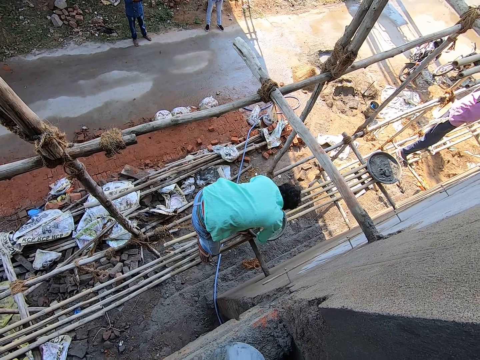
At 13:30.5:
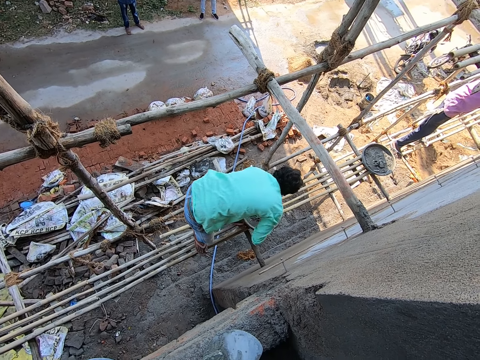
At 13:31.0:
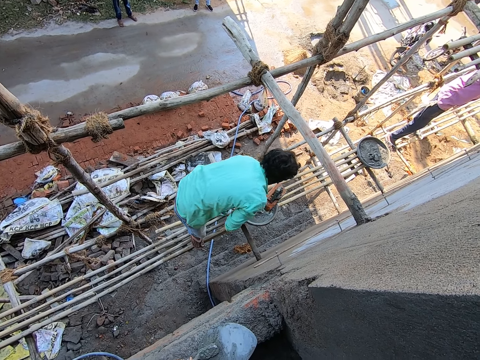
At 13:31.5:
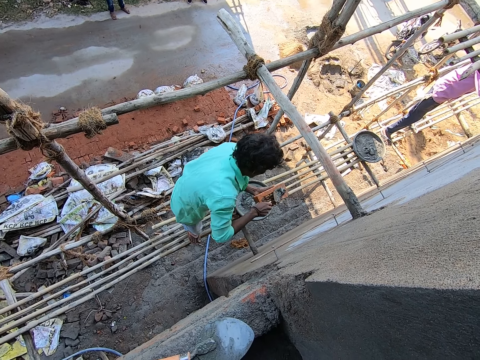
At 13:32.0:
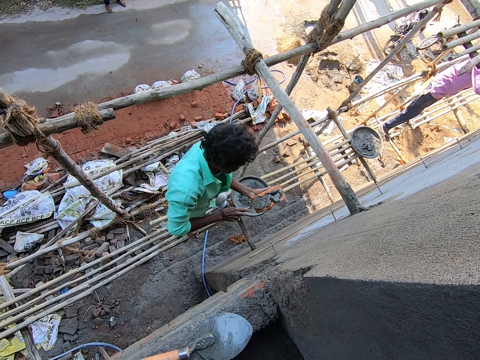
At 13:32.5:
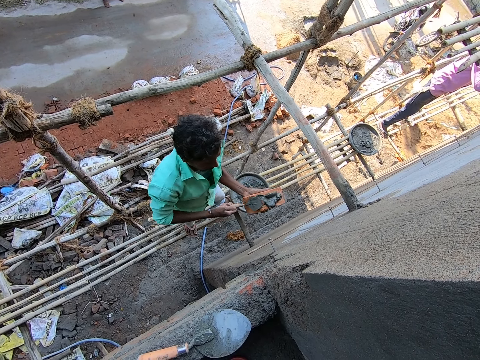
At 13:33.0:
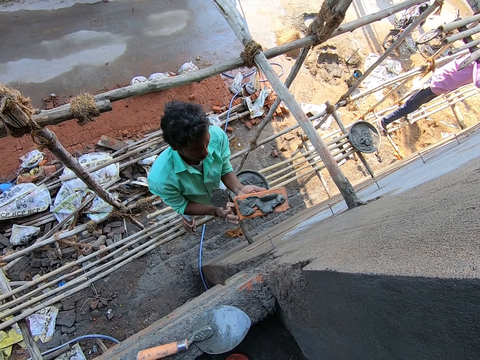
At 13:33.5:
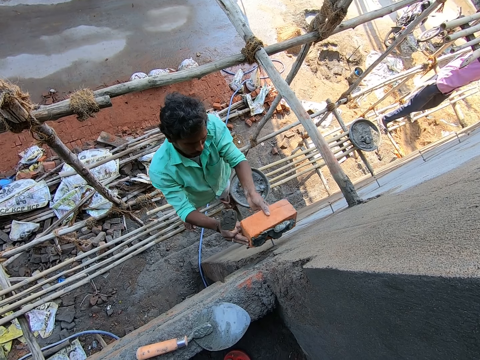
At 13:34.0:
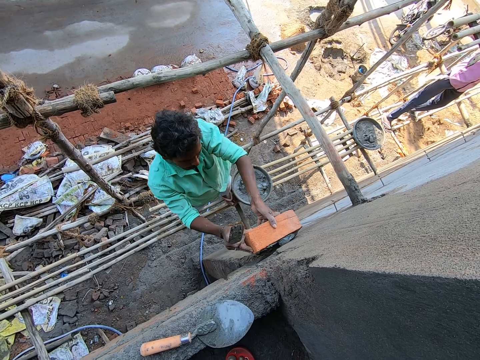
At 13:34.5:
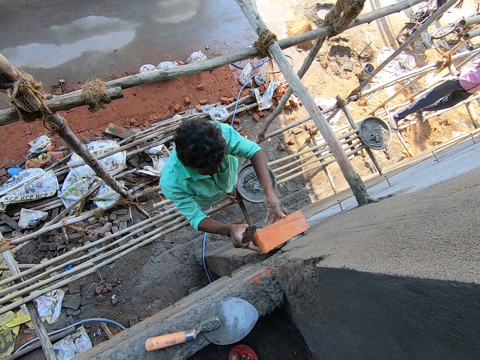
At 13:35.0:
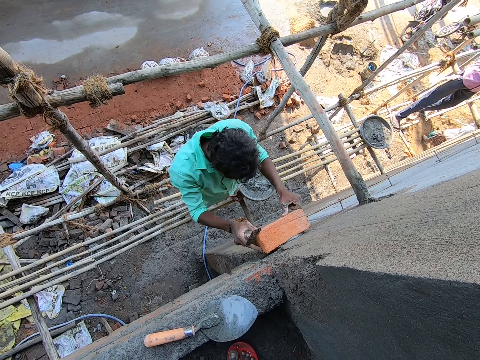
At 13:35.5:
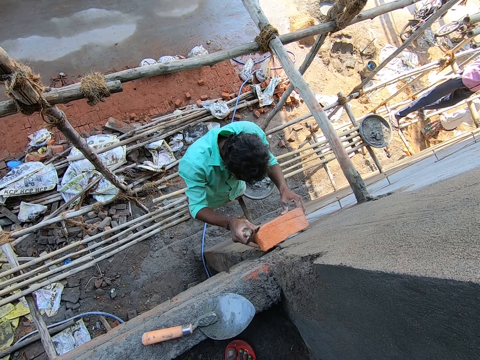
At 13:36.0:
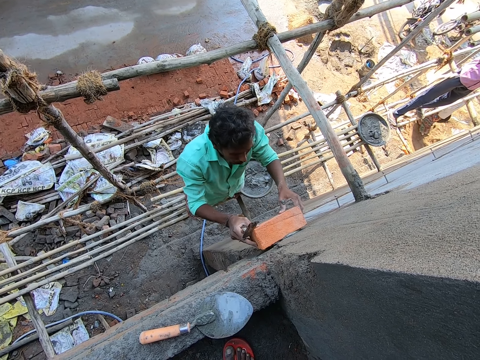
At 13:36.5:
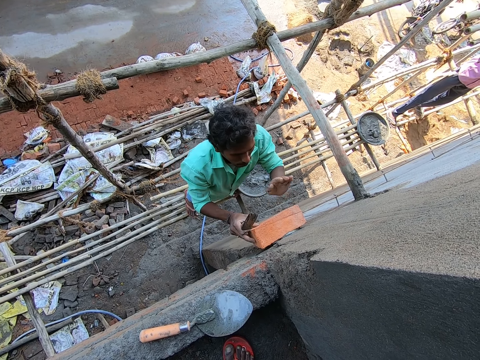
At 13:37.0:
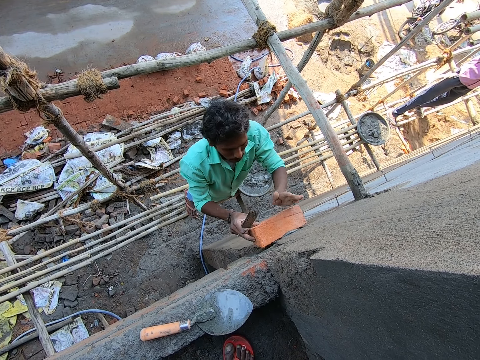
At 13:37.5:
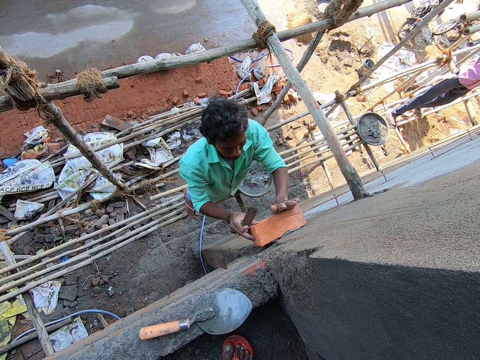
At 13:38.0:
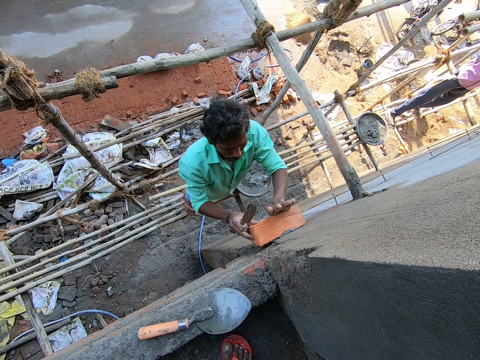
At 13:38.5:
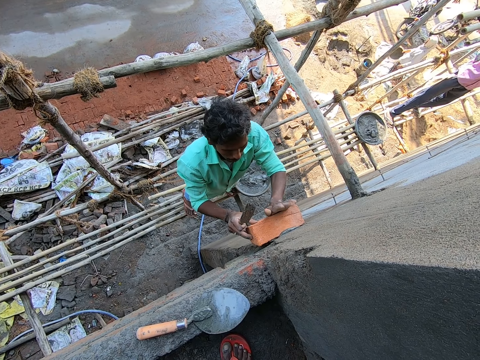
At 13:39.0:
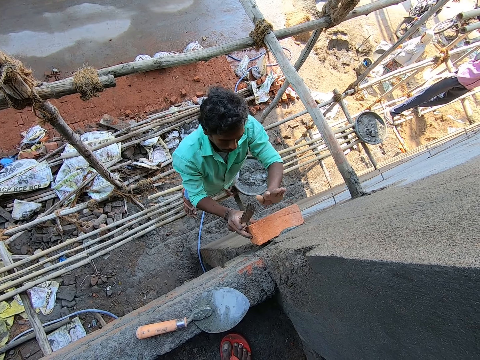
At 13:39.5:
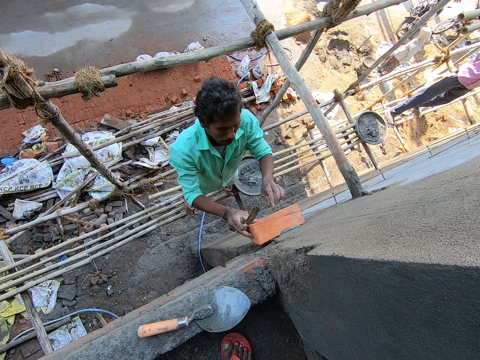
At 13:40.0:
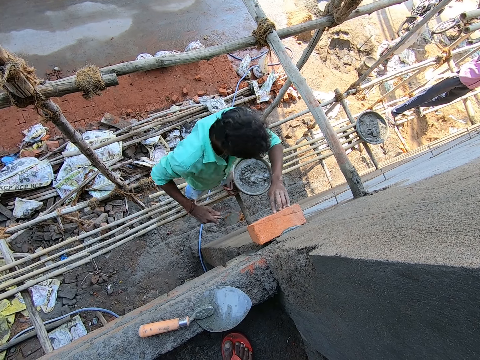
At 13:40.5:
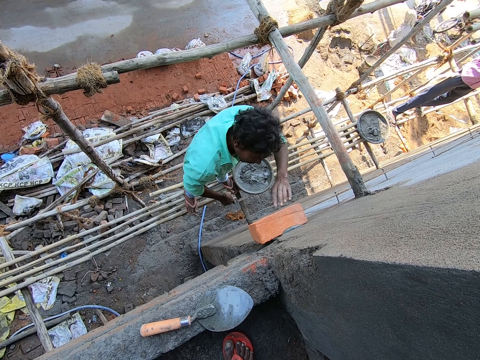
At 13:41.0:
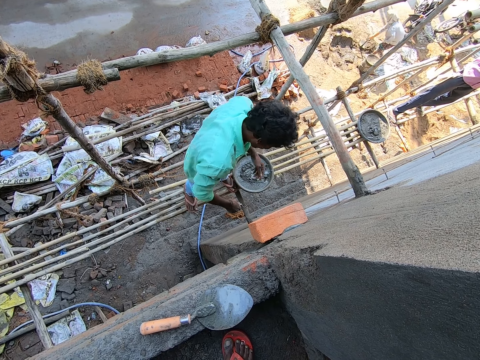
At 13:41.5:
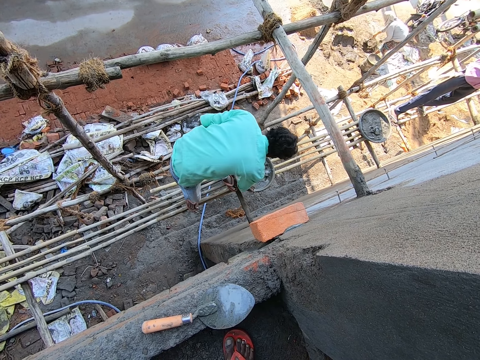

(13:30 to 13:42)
The man sets the mortar paste on the brick with the trowel in his right hand. He sets the brick on the wall with both hands.

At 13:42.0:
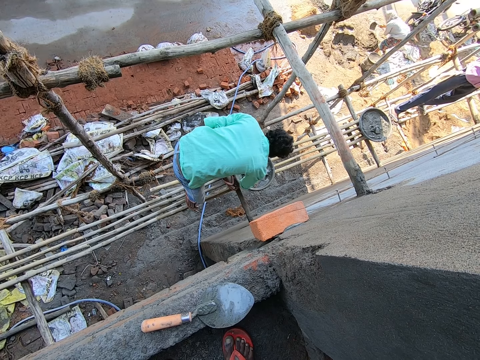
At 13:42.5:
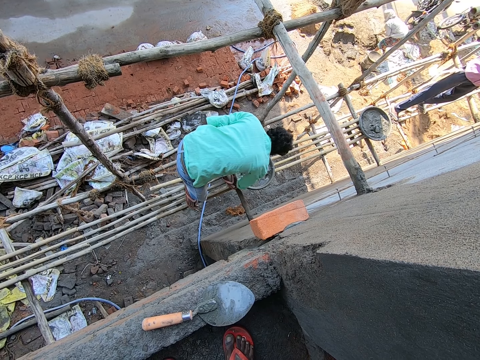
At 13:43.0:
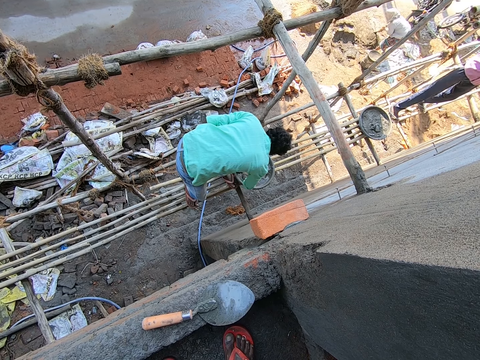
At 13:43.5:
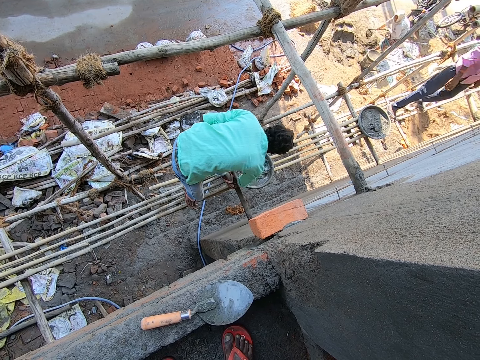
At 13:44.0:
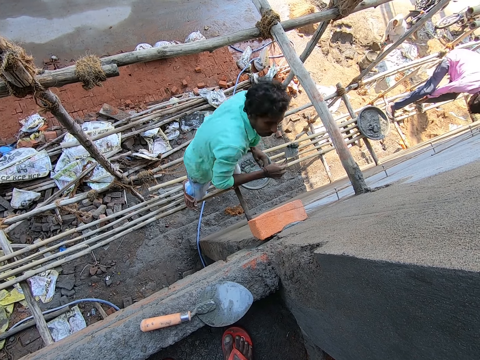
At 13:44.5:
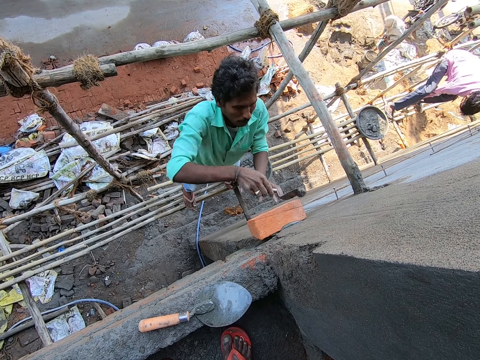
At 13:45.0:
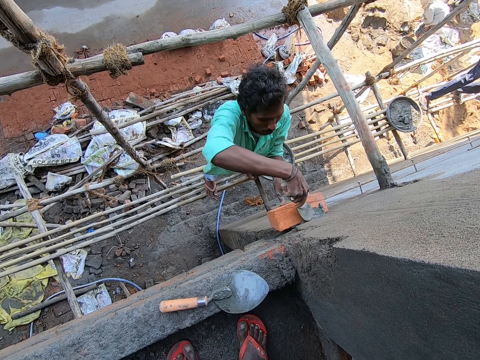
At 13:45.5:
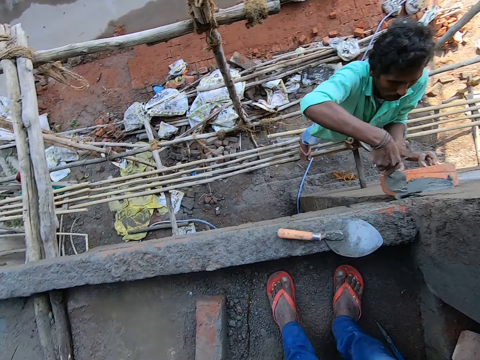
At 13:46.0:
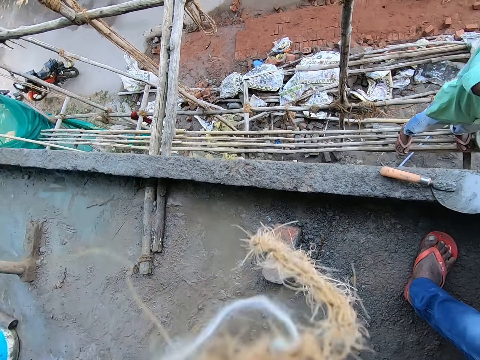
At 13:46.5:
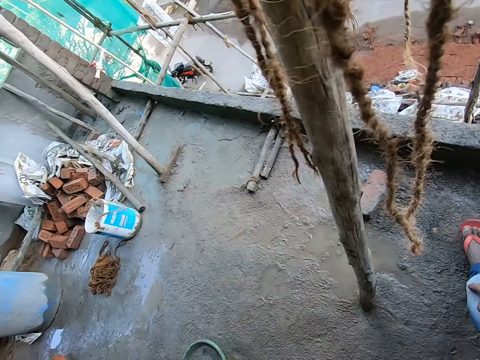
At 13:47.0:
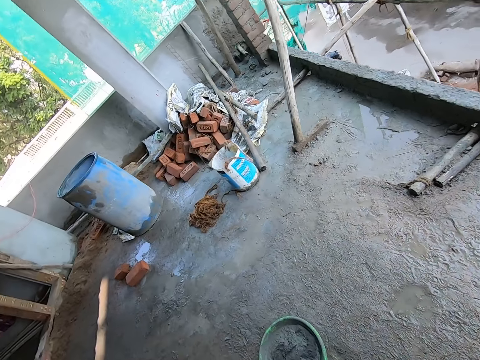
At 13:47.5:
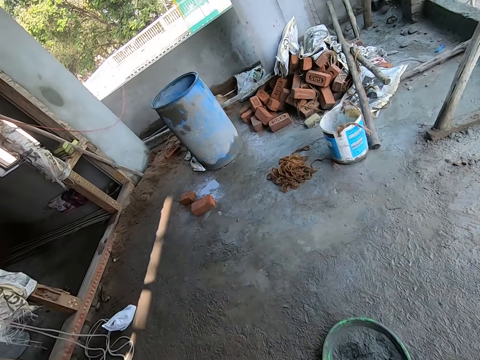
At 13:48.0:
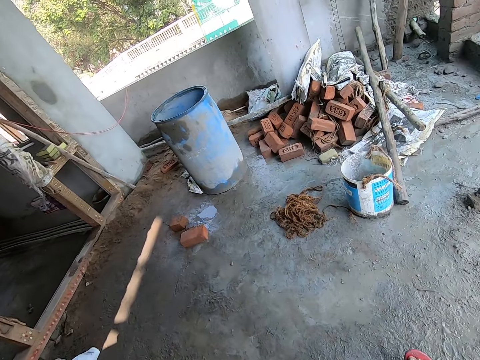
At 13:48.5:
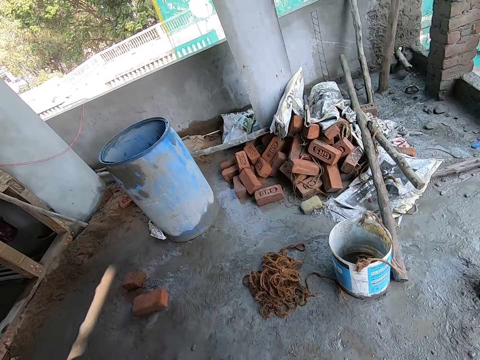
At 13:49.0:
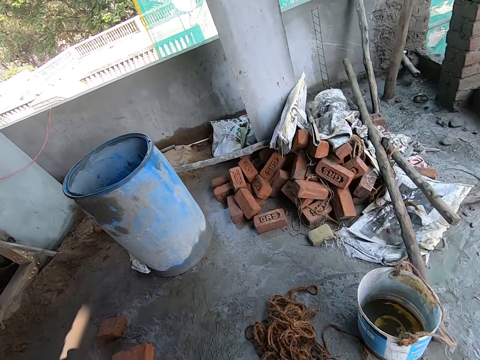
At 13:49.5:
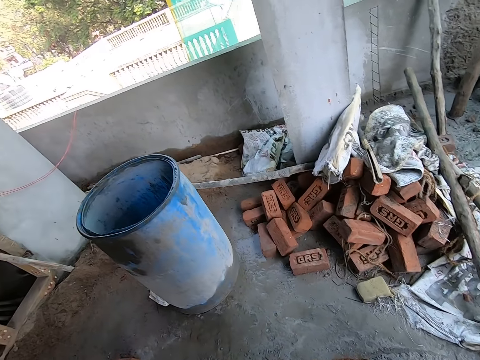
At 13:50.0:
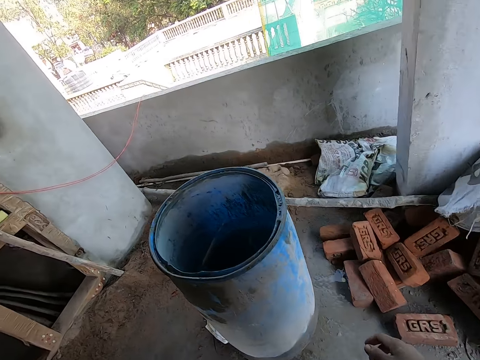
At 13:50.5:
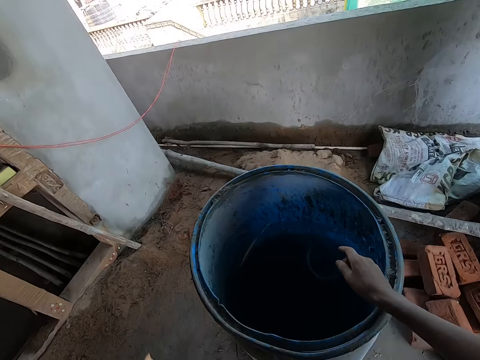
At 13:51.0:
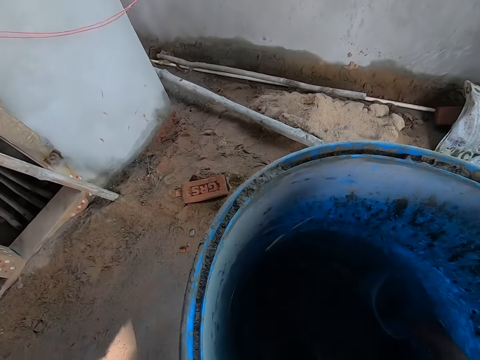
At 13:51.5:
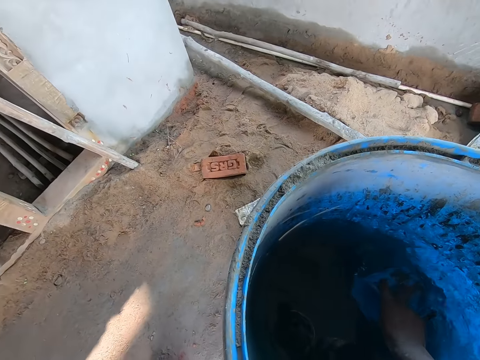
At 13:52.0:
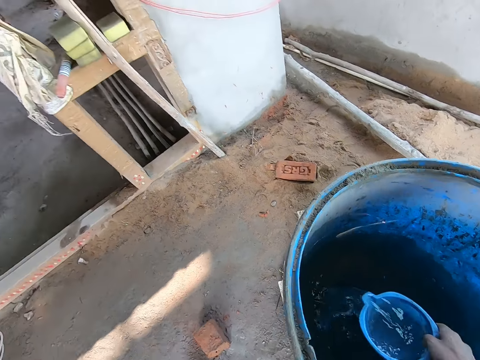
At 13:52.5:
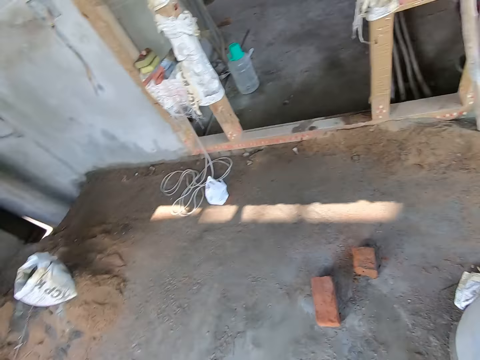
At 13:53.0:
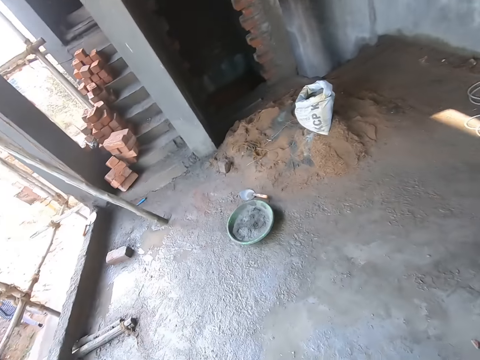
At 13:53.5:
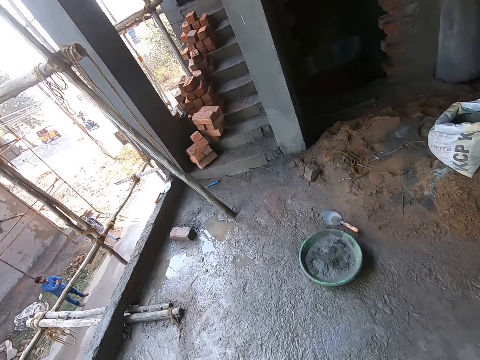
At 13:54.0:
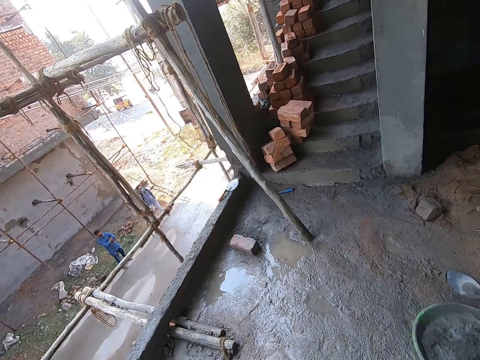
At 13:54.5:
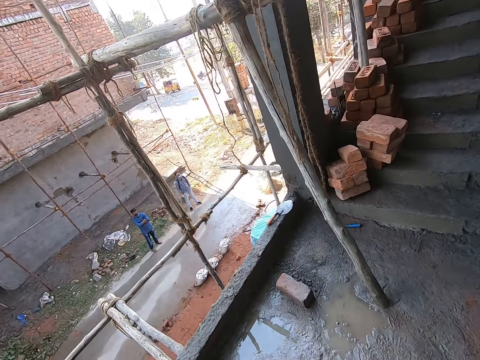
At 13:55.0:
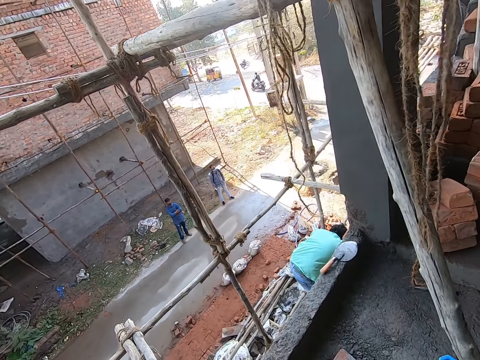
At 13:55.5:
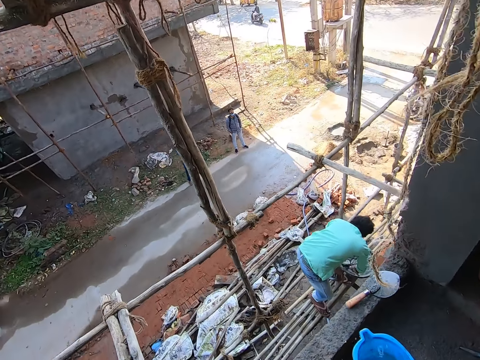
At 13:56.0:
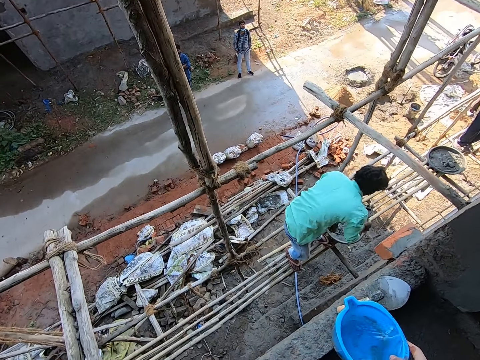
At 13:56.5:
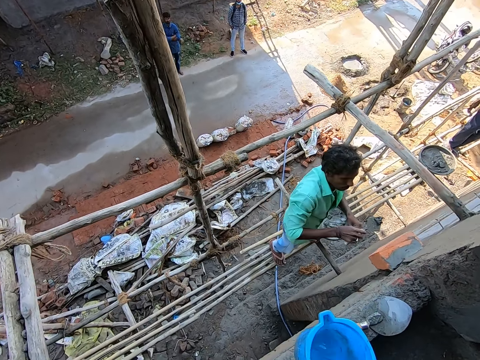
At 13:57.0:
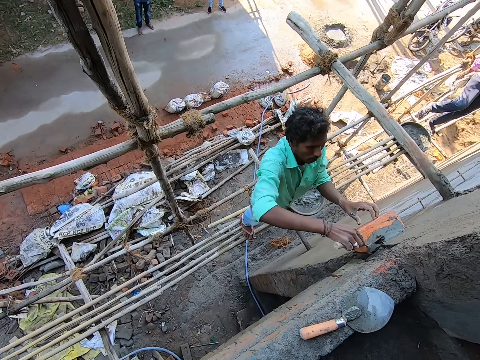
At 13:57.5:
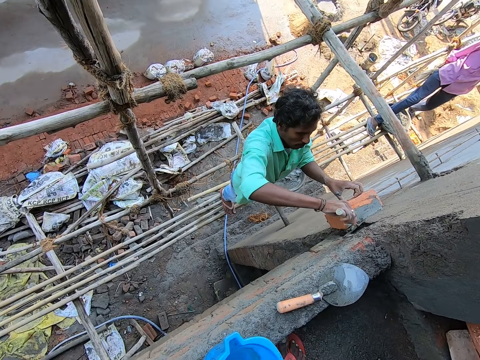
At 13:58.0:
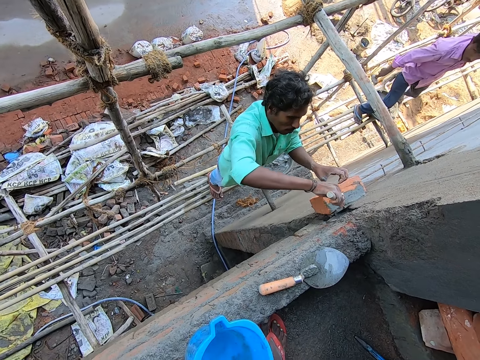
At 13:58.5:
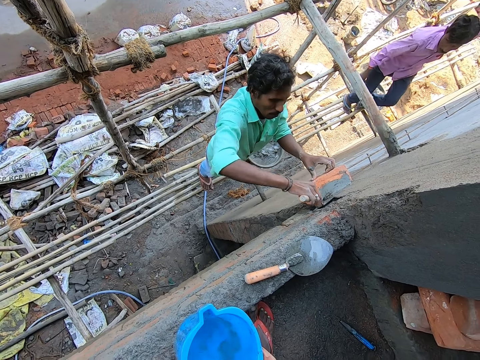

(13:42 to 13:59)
The man packs the mortar paste with the trowel in his right hand. Another man applies the concrete on the wall. The first man sets the mortar paste on the brick with the trowel in his right hand. The camera wearer walks toward a container. He walks in the building. He takes water from the container with a cup or jug in his right hand. He takes the jug with the right hand. He walks in the building. The other man scoops the concrete using a trowel. He applies the concrete on the brick.
